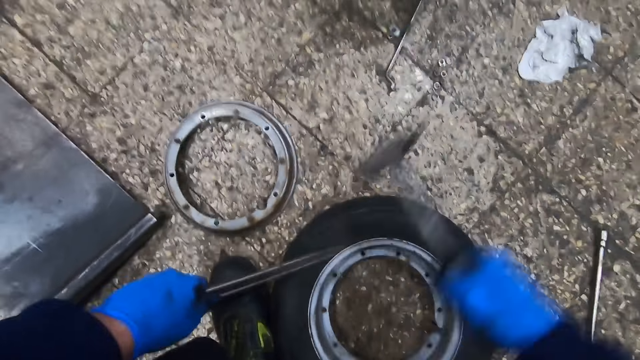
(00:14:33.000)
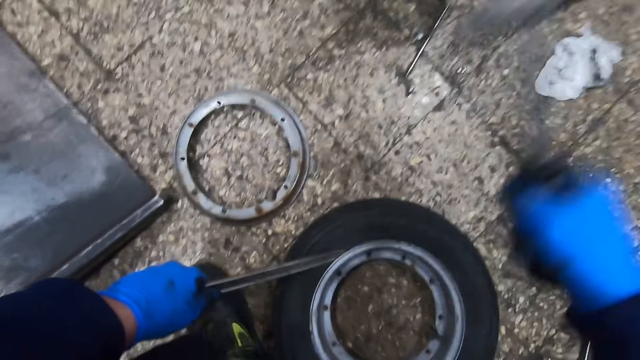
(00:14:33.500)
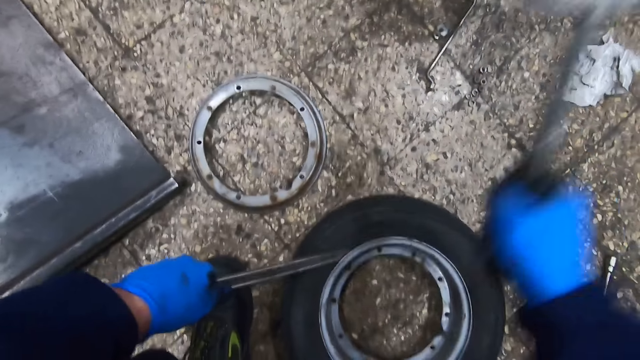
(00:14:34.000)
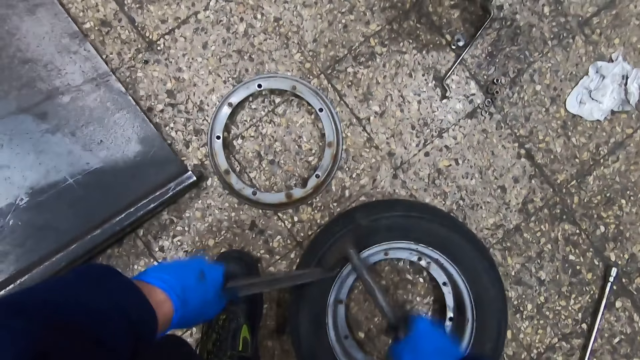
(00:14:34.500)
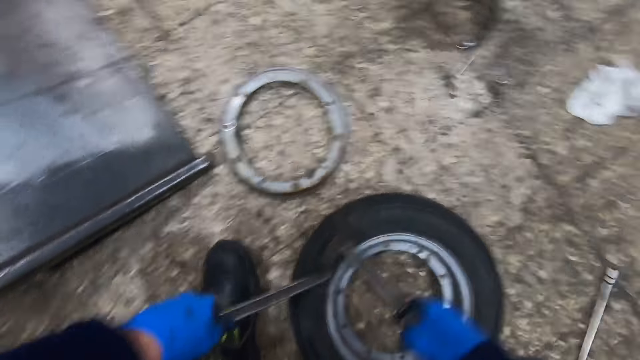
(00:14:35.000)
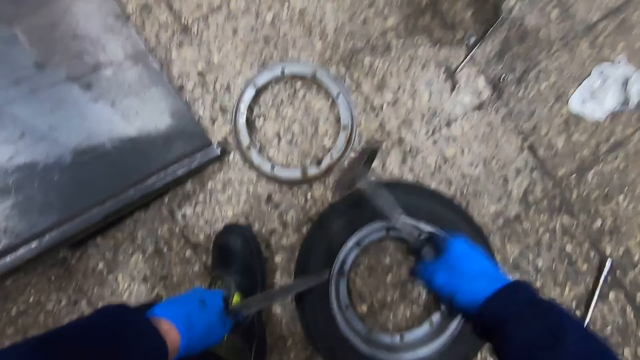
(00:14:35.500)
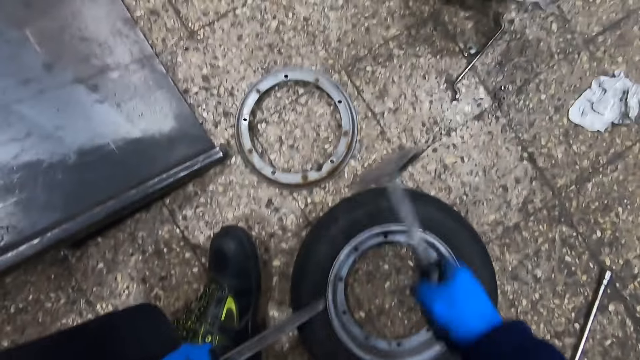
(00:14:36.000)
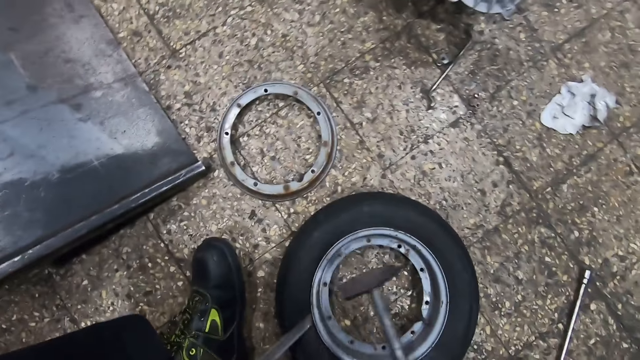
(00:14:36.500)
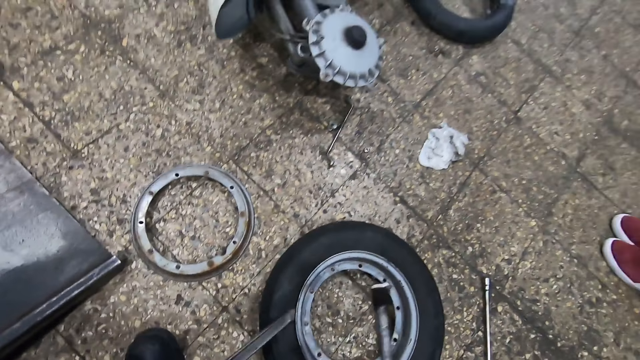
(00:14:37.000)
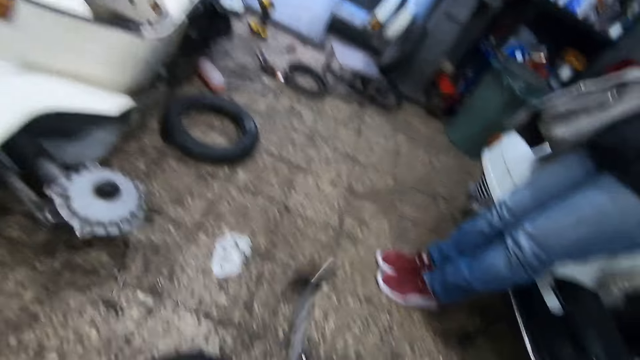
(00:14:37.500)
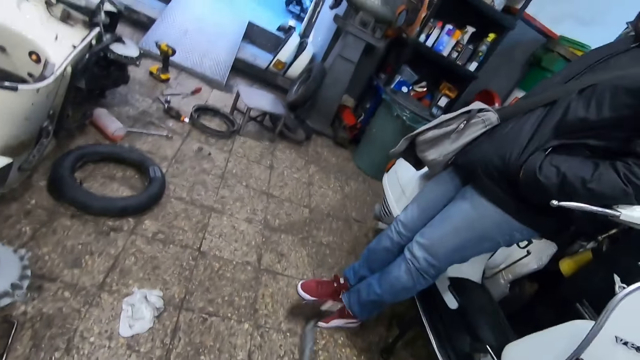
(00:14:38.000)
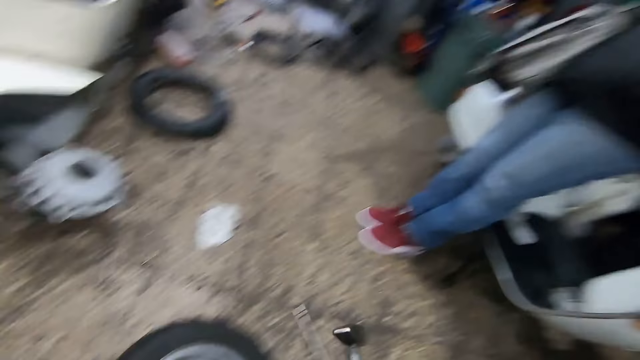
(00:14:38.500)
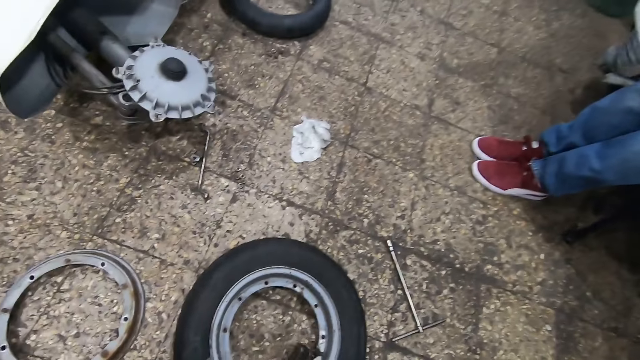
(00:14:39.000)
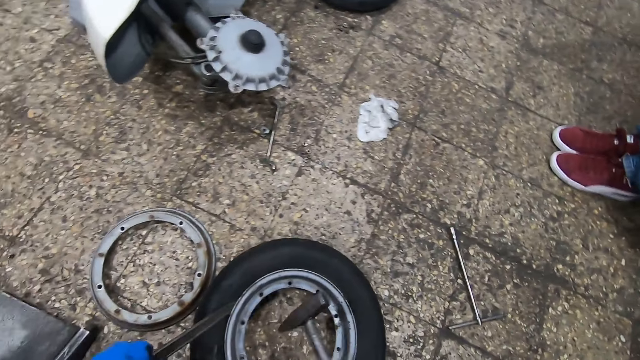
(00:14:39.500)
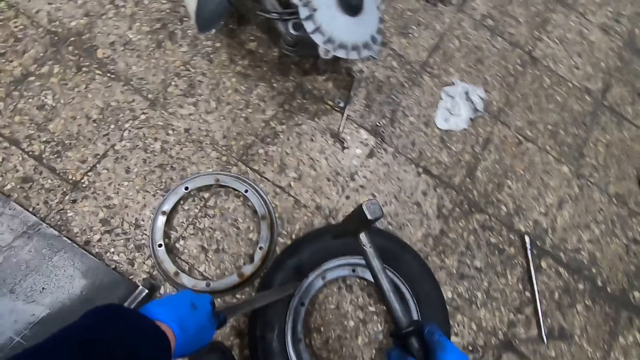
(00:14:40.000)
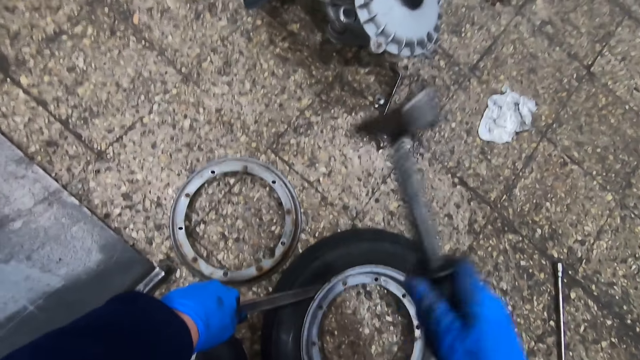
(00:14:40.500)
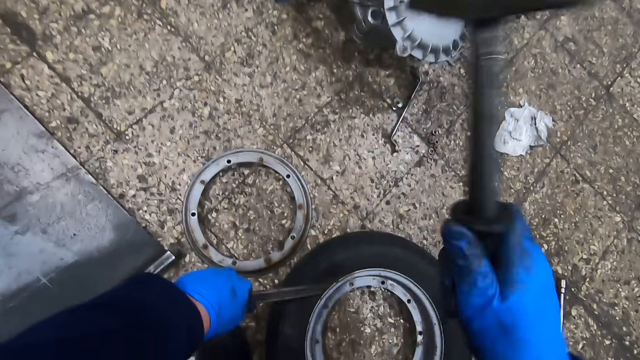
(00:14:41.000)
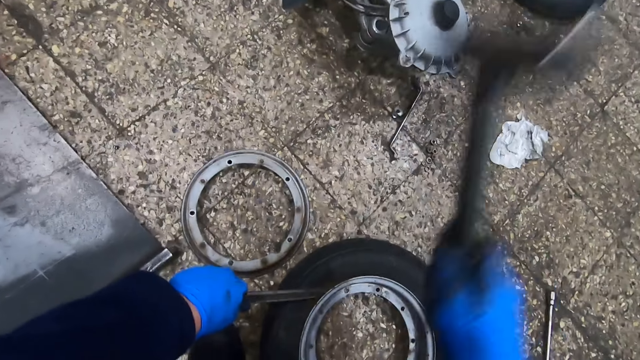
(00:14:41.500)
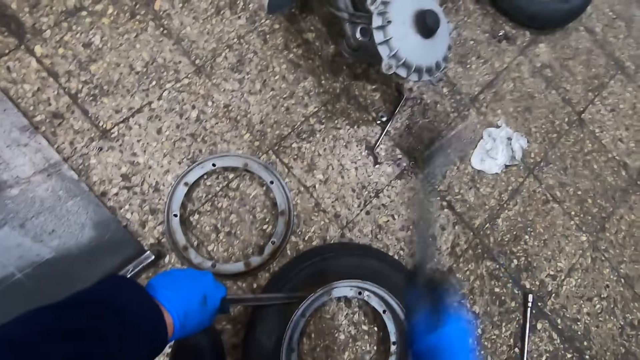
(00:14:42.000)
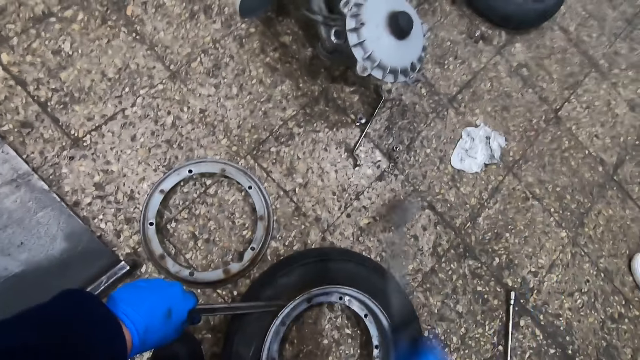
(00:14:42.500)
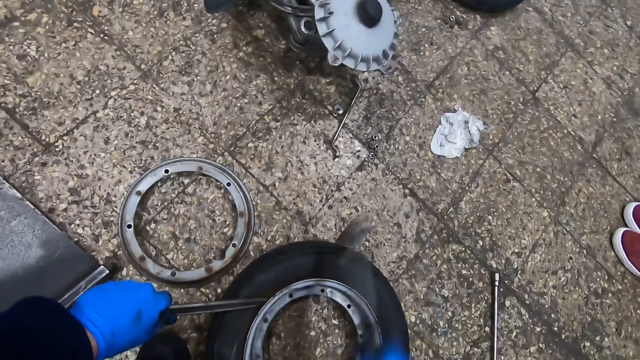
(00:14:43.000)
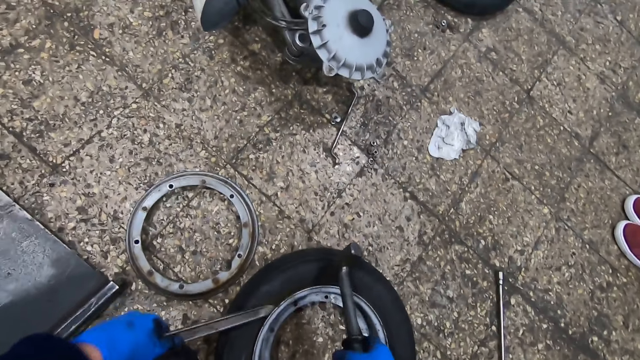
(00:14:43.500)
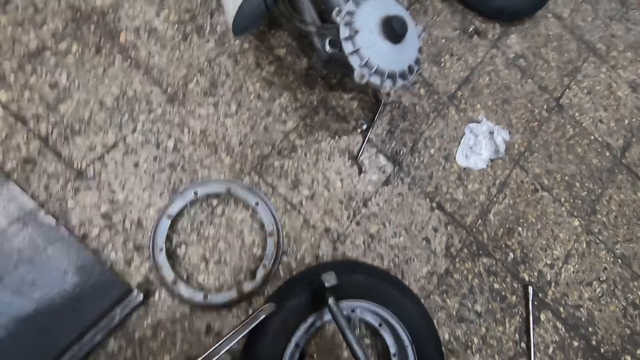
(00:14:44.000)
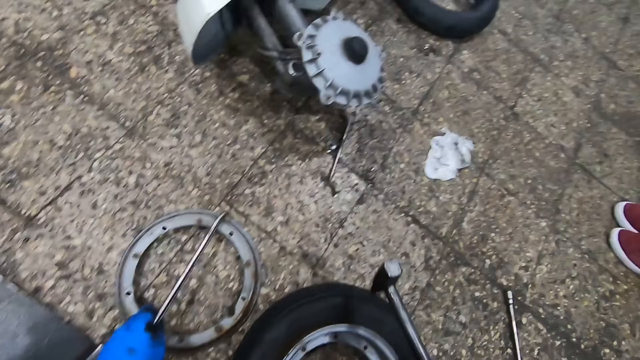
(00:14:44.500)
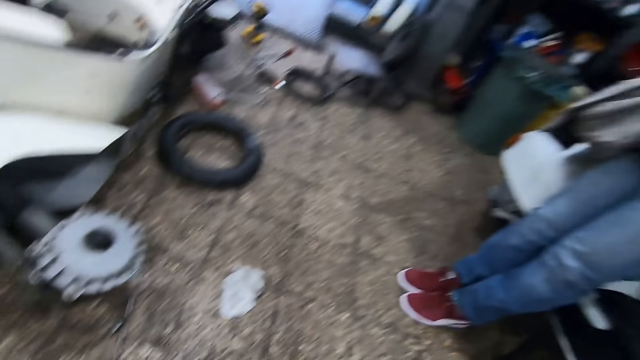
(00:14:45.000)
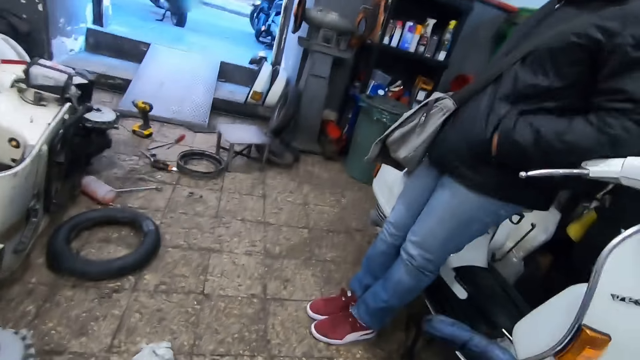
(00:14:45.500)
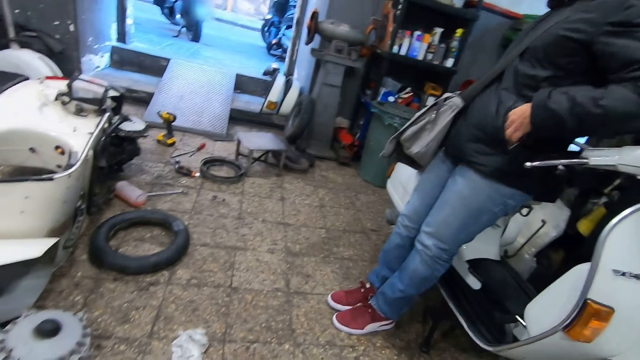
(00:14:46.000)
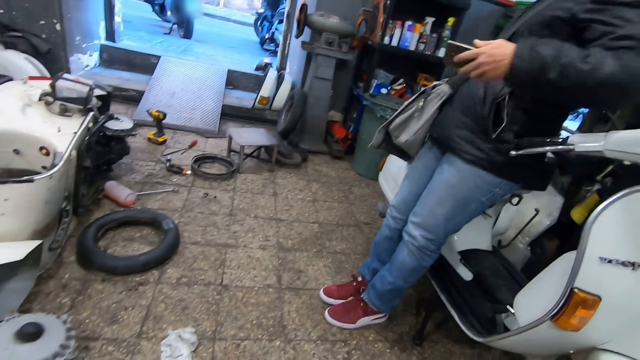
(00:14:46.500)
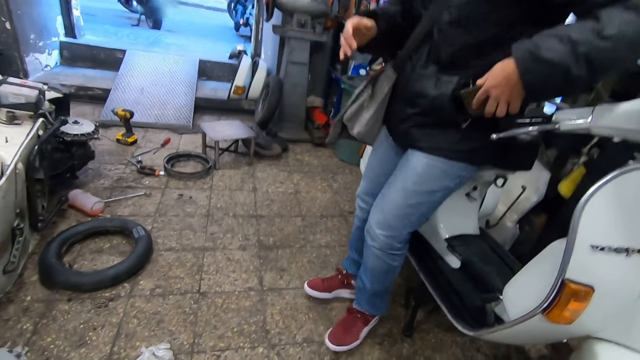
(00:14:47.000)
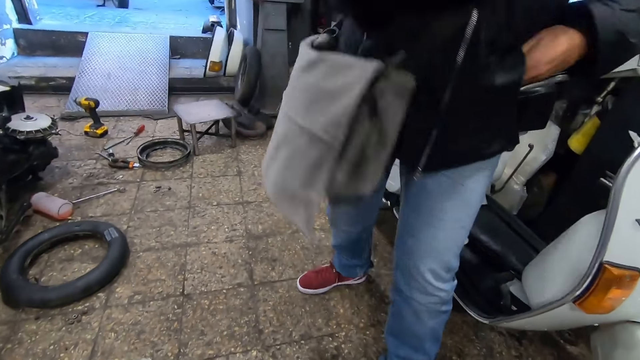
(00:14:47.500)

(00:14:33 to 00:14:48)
The camera wearer pulls the tire. They hit the tire with the tire hammer. They take out the tire iron or chisel from between the tire and the tire rim. They put the chisel on the floor. They converse with a man.
